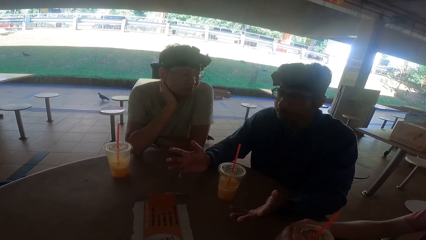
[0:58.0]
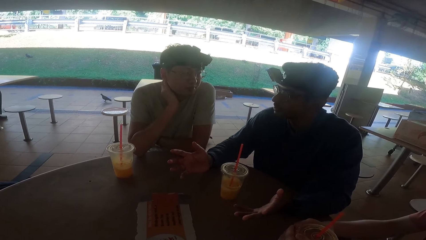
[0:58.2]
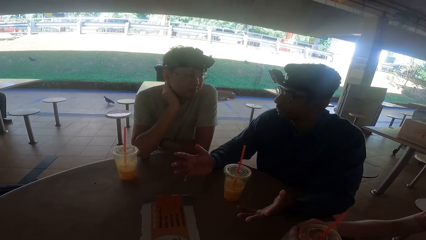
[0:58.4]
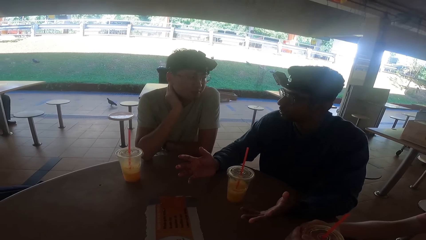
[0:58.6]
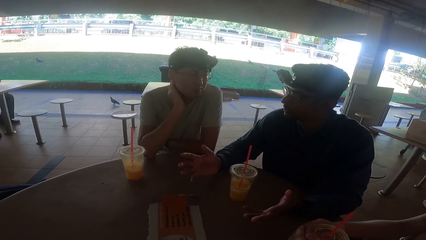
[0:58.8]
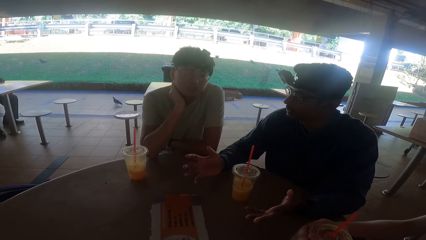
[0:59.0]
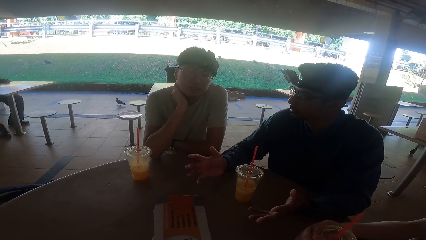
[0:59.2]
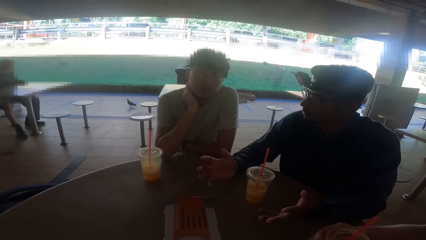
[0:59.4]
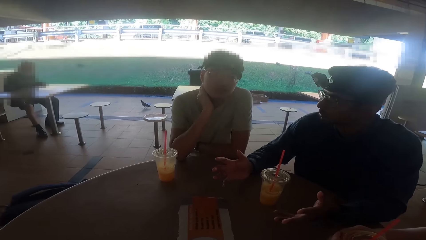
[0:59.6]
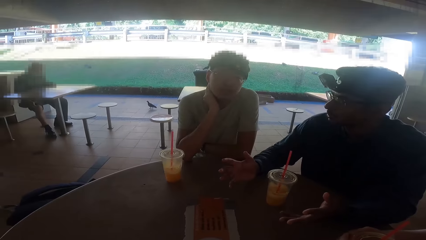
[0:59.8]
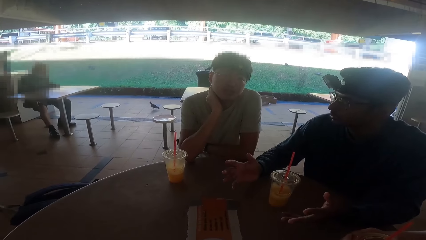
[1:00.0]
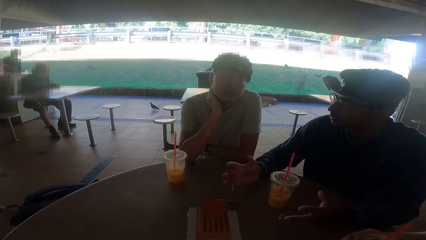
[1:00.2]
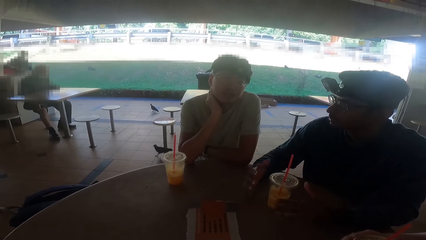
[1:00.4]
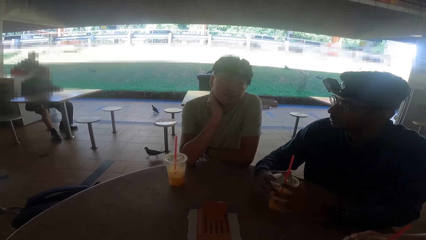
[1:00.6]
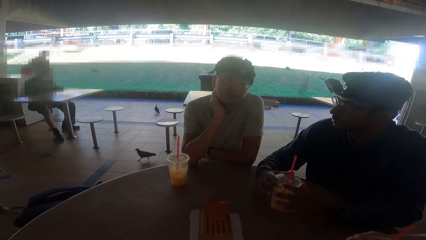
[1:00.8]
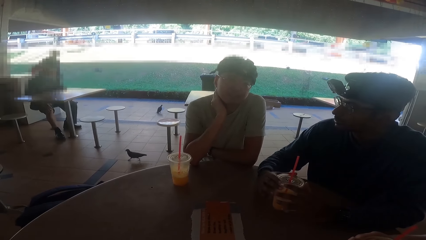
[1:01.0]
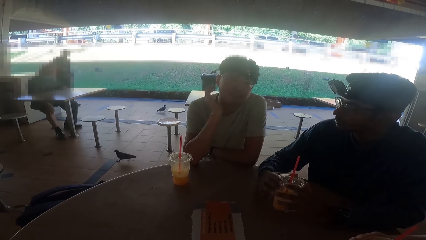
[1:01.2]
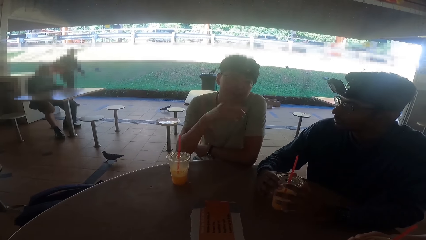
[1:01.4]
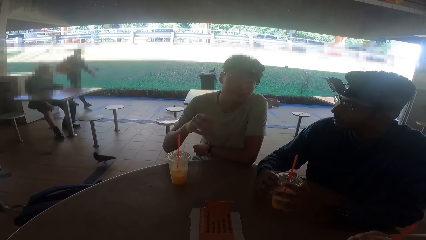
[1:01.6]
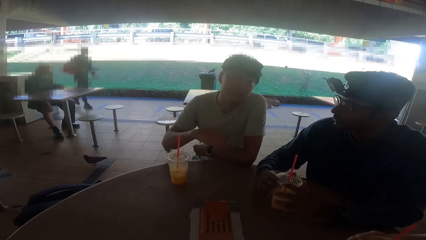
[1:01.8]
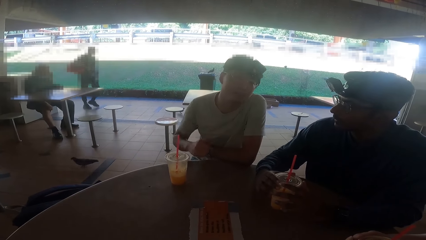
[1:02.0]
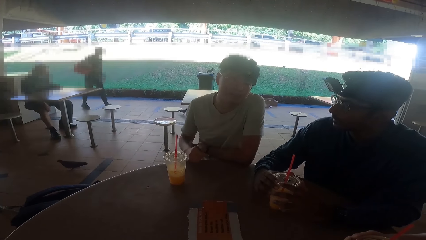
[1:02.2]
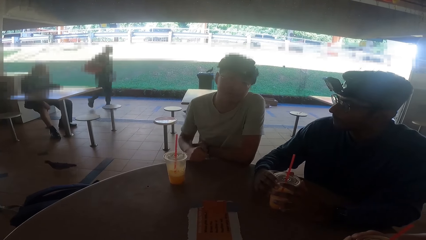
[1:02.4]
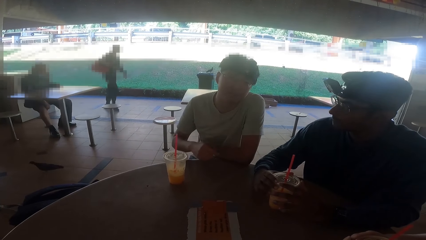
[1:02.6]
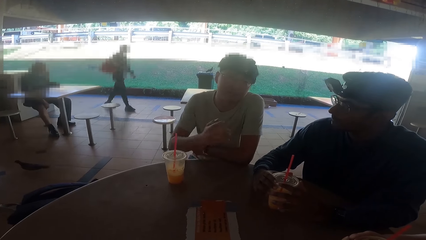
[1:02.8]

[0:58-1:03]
A person talks to another person, a third person and the camera wearer.

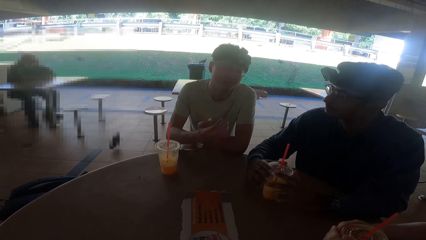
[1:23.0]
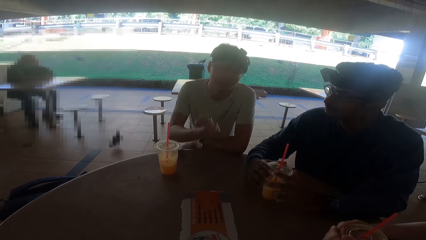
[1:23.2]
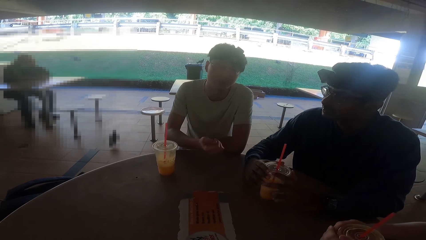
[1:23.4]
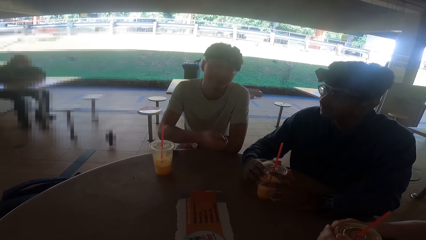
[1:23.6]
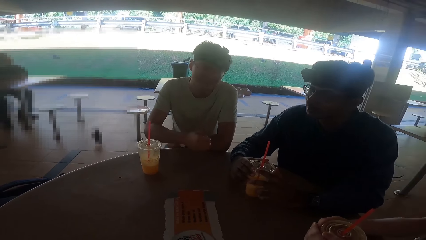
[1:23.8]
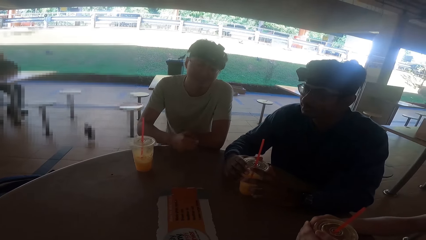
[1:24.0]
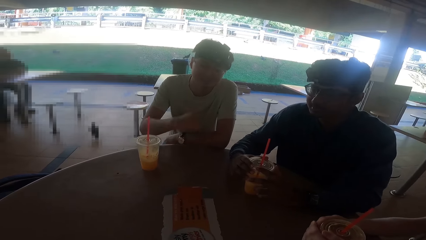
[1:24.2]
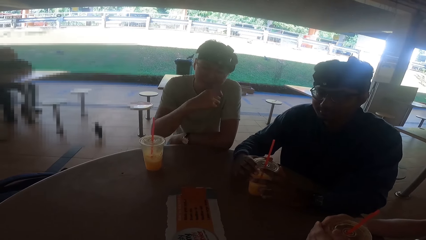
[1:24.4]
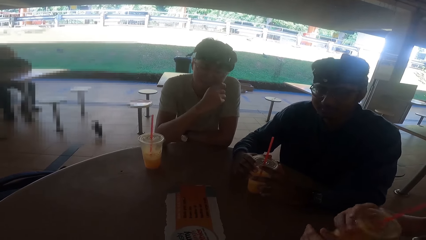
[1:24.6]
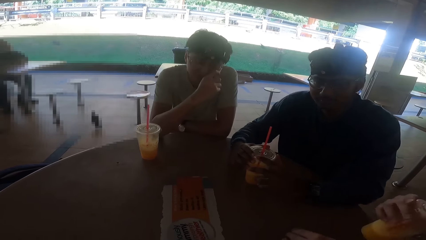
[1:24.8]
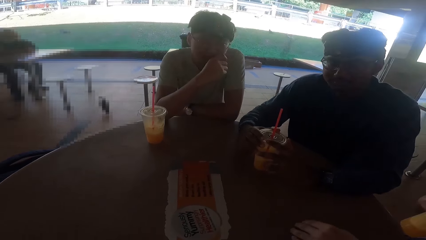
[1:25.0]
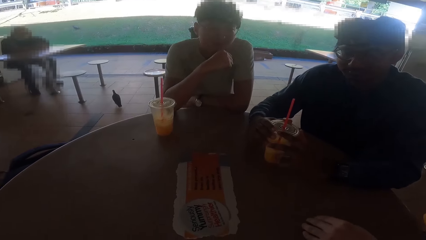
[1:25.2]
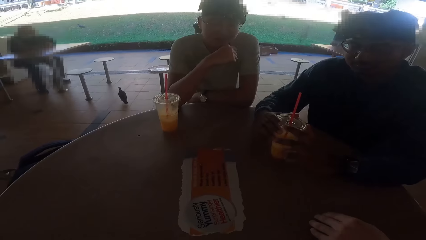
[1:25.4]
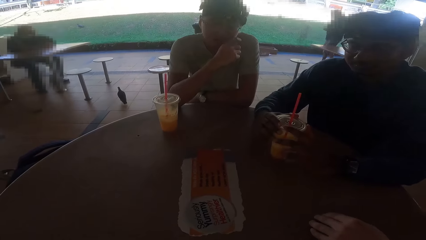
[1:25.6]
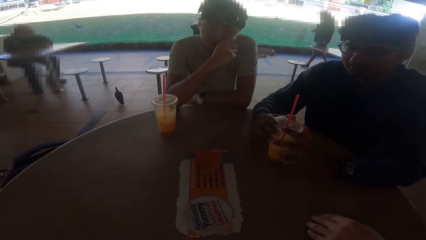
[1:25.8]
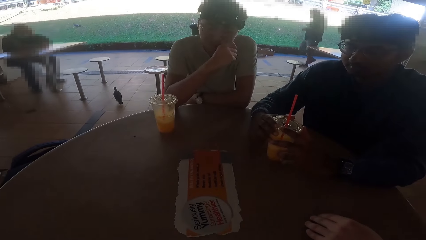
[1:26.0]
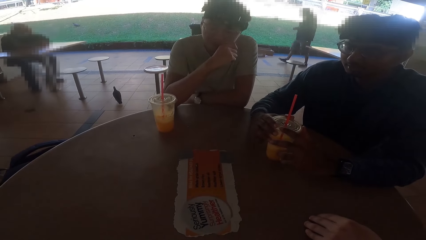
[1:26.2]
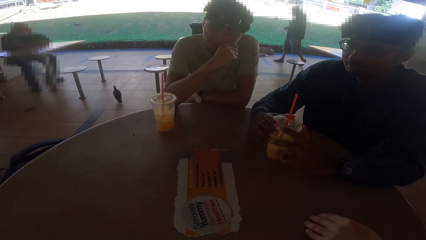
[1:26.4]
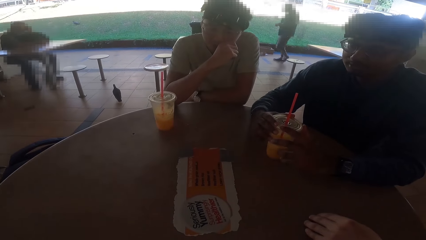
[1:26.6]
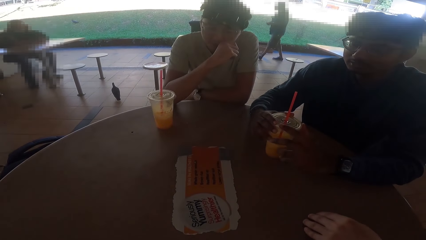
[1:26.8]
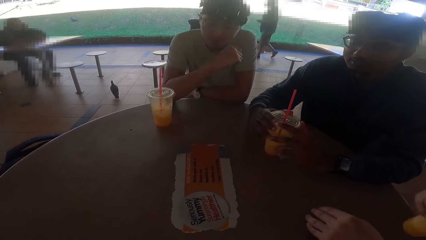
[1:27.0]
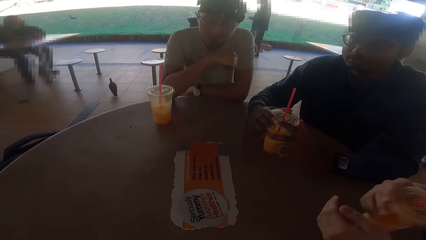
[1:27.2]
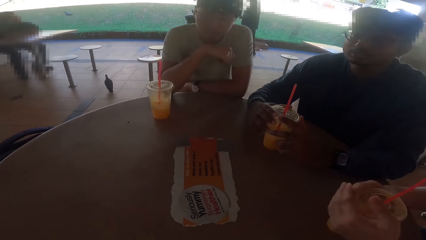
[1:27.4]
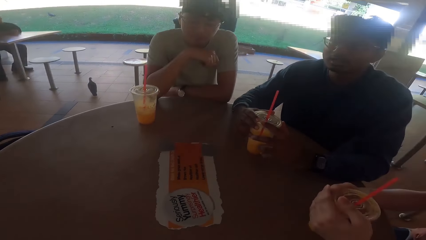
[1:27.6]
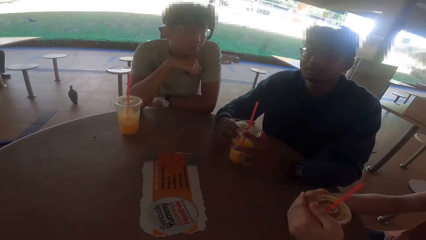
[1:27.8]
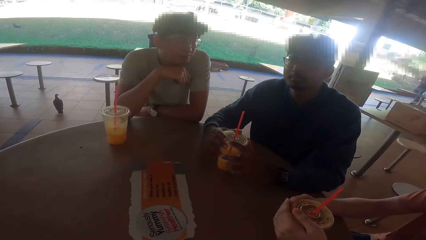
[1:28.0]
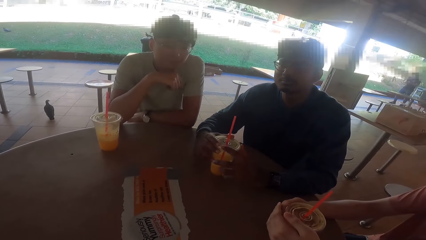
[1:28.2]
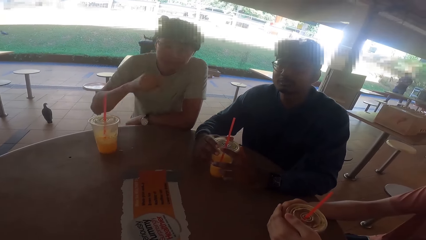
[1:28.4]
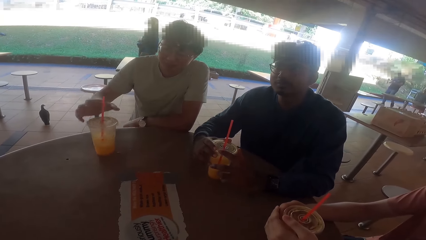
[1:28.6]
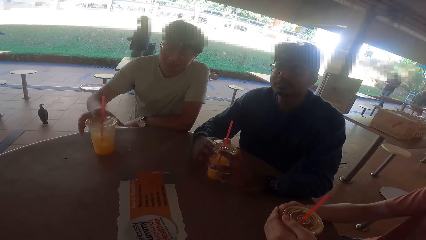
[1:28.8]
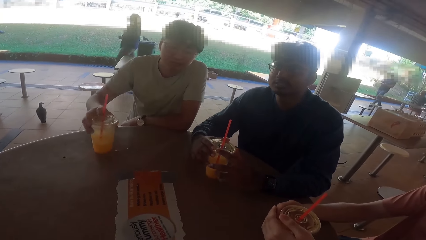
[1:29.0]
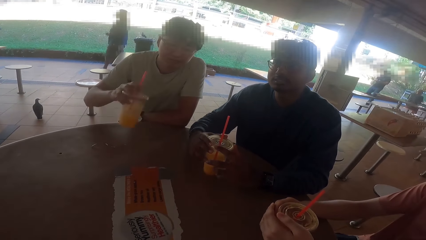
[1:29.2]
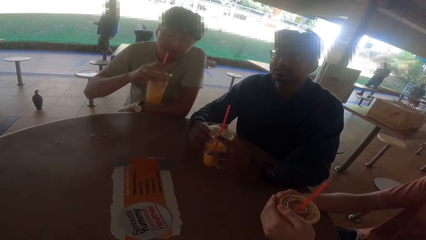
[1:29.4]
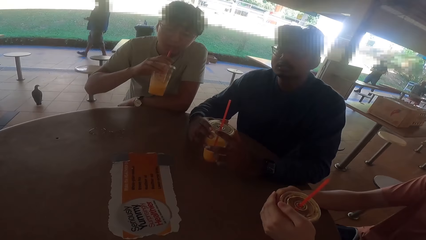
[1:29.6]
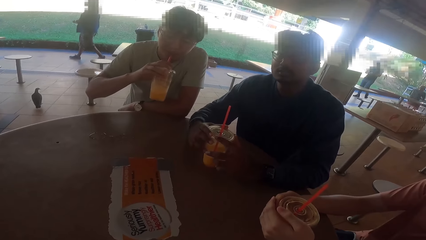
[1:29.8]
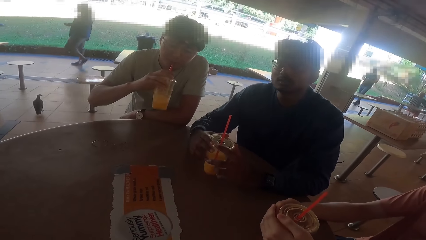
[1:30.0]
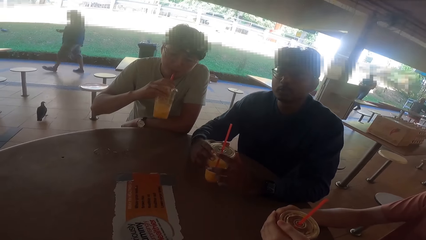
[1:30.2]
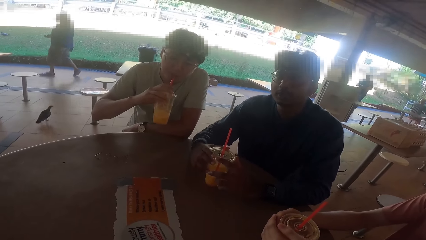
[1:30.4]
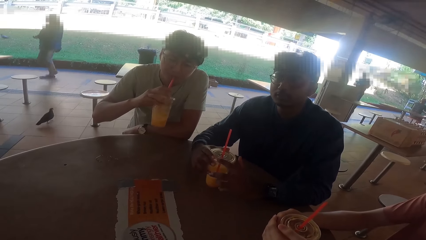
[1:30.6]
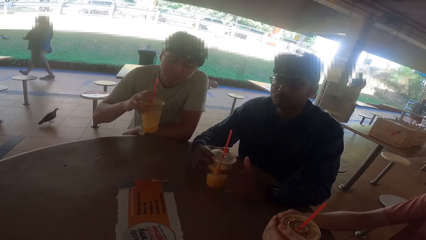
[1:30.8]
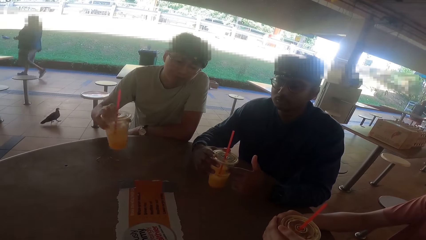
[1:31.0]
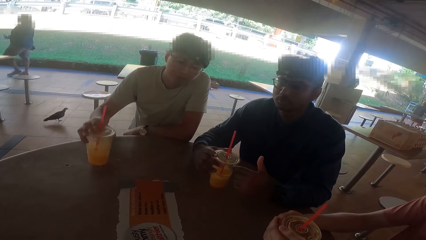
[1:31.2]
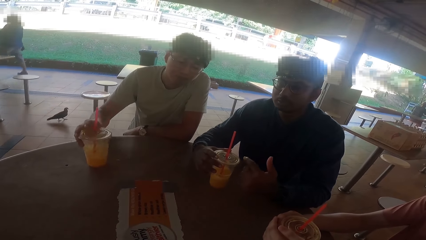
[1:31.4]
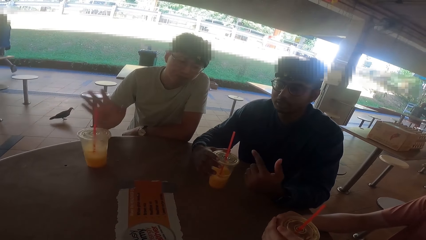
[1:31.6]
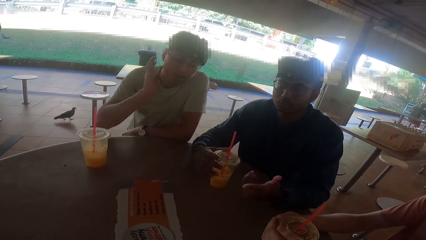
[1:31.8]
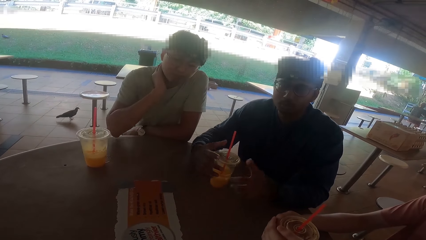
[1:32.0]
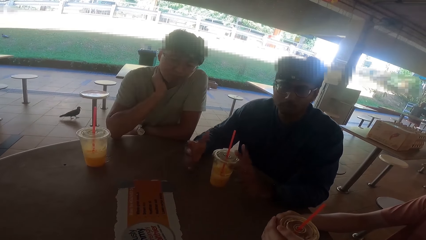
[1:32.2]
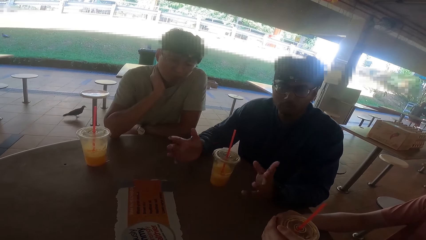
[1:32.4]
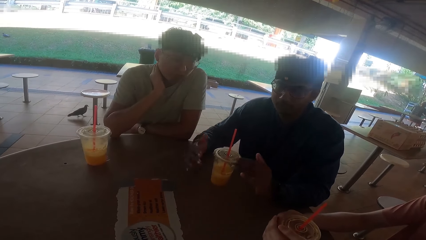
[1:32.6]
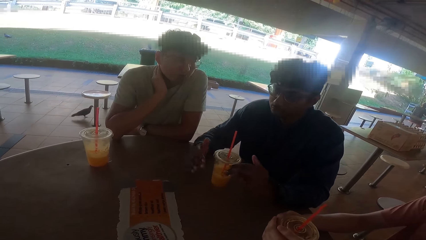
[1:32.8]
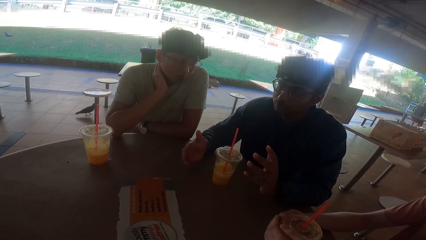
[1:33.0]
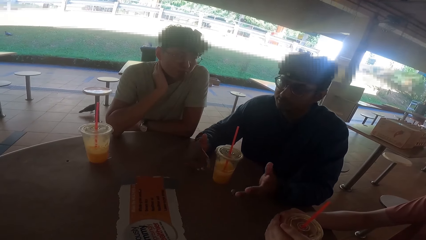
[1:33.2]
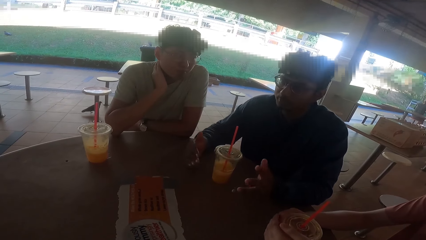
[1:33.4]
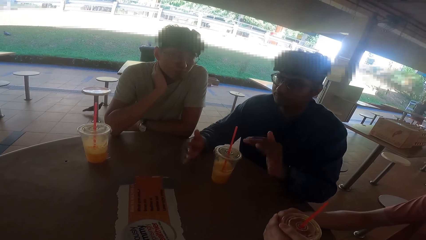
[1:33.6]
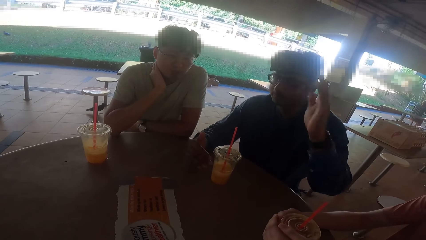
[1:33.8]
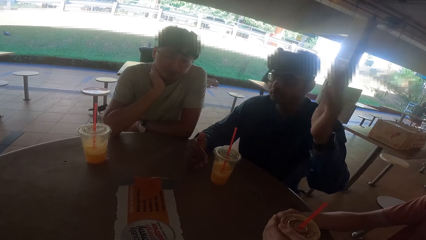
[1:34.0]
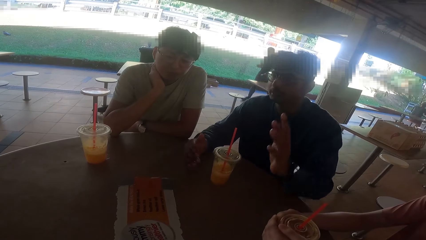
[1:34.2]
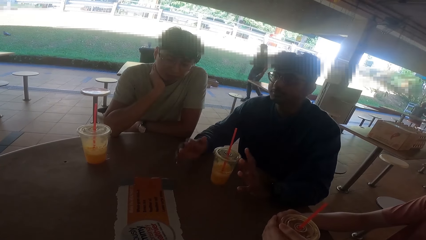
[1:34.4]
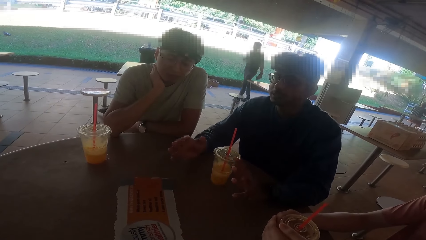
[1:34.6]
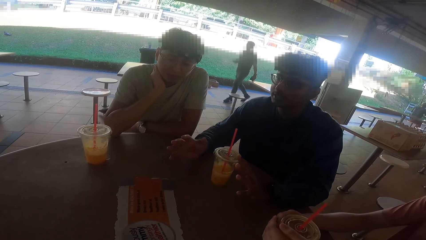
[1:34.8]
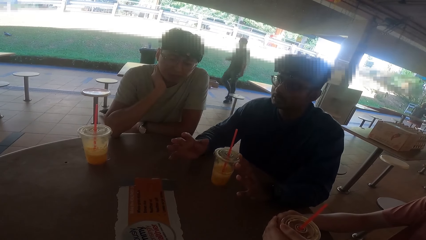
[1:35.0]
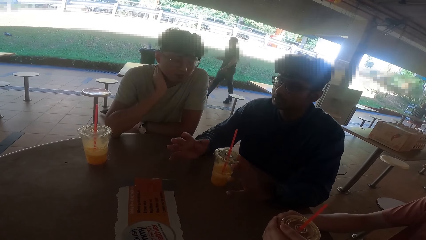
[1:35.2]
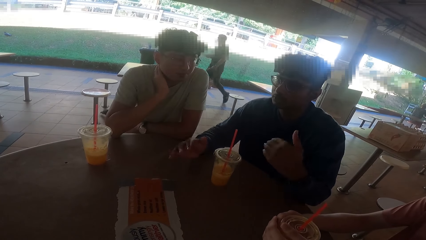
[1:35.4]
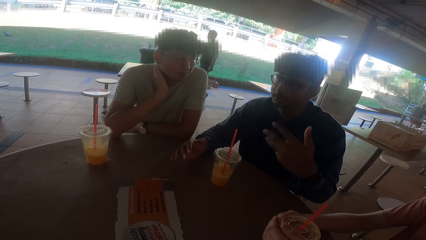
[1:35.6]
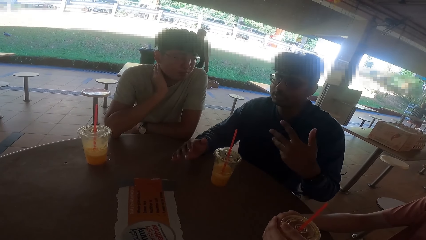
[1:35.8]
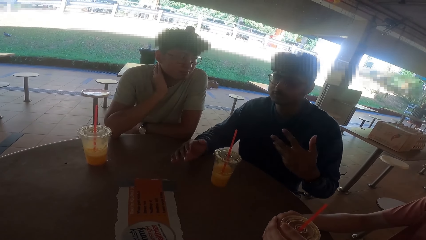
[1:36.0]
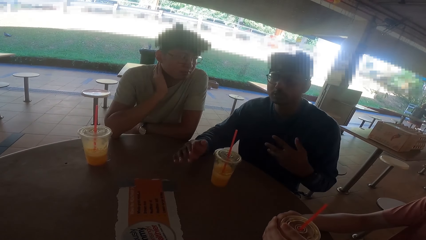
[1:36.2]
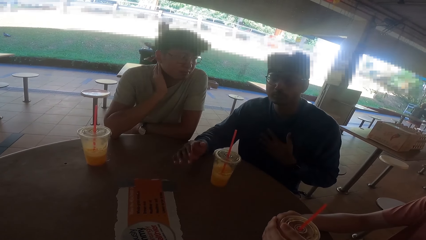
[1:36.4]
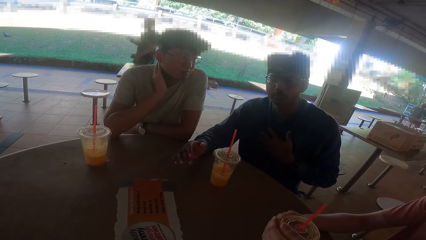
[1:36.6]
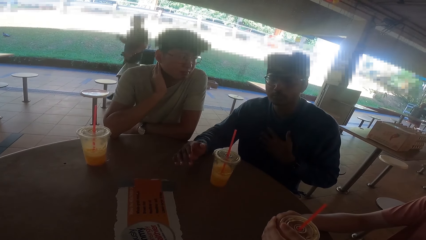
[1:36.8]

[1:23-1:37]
A person drinks the juice. The person puts the juice on the table. Another person talks to the camera wearer, the first person and a third person. The third person drinks the juice. The third person puts the juice on the table.
